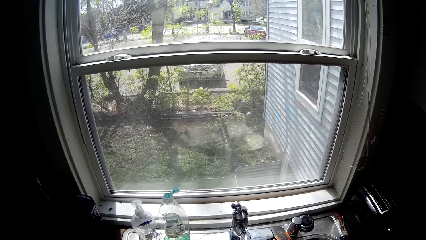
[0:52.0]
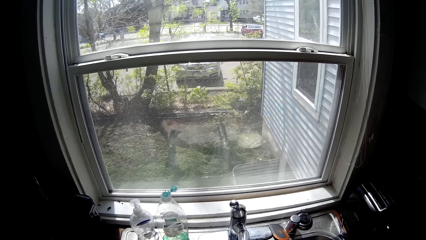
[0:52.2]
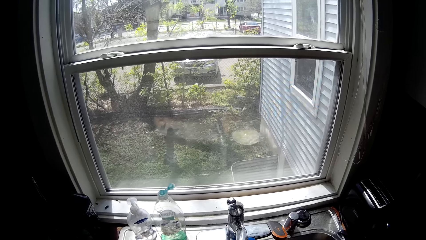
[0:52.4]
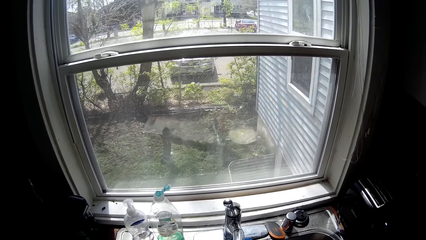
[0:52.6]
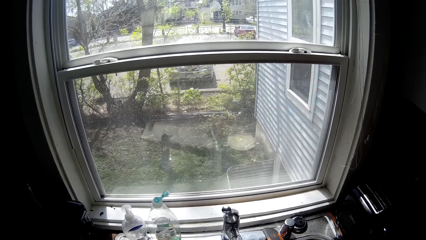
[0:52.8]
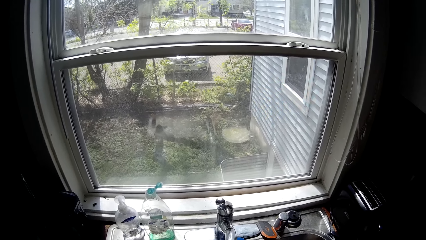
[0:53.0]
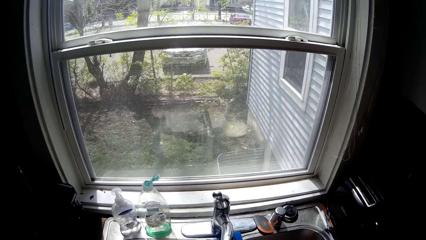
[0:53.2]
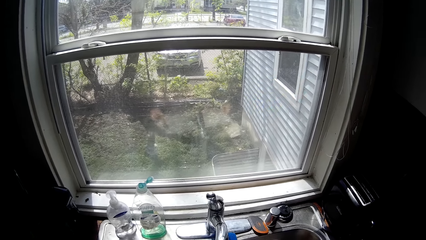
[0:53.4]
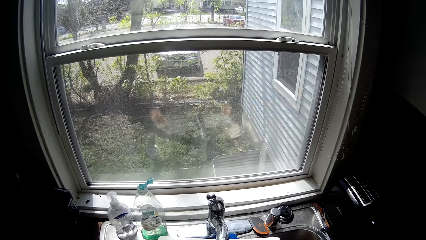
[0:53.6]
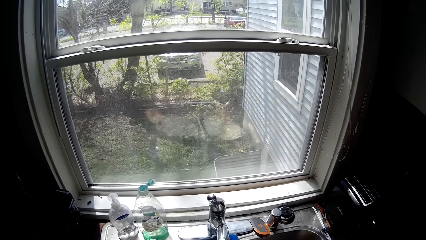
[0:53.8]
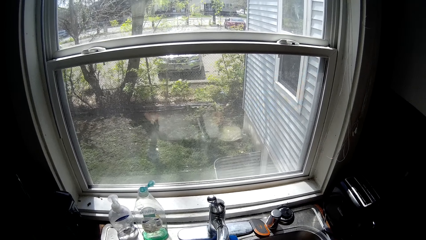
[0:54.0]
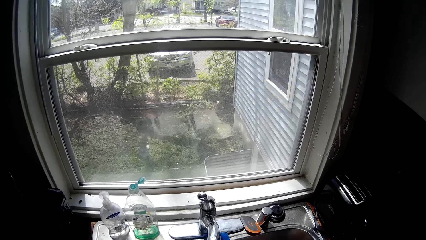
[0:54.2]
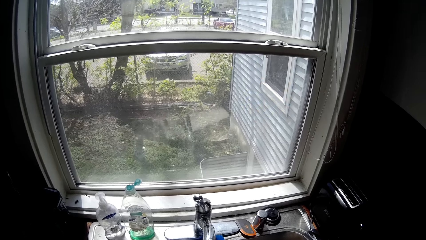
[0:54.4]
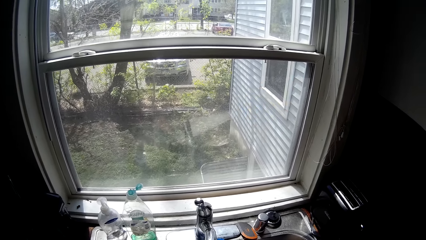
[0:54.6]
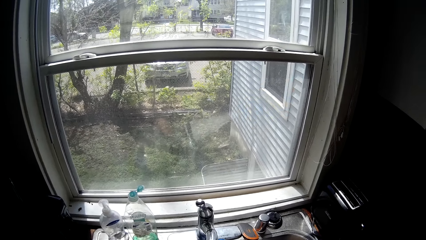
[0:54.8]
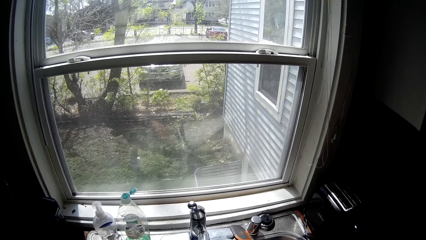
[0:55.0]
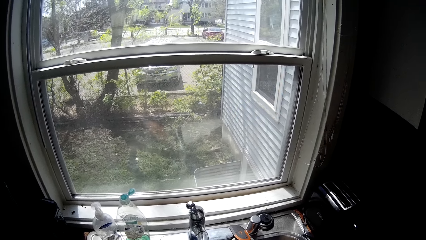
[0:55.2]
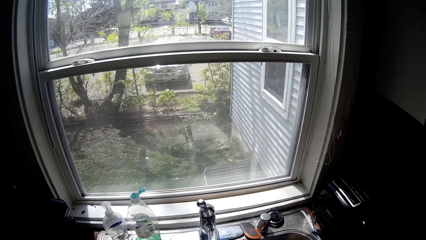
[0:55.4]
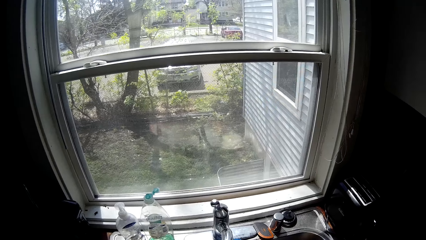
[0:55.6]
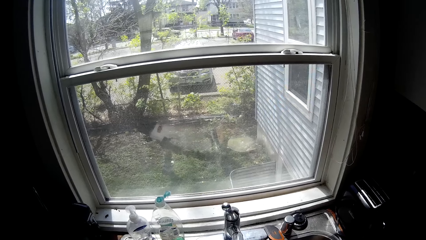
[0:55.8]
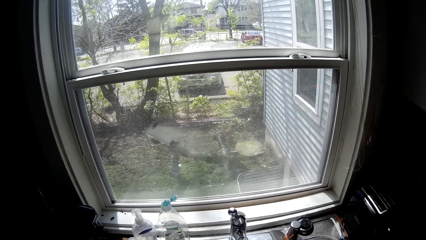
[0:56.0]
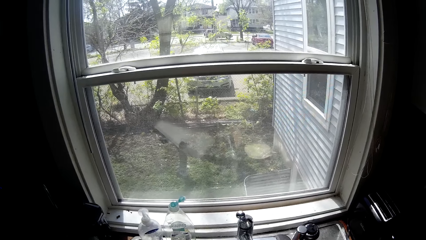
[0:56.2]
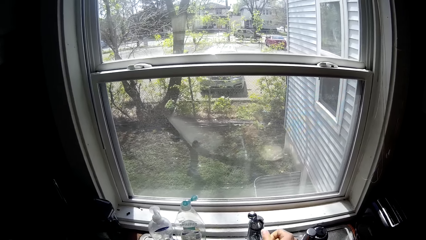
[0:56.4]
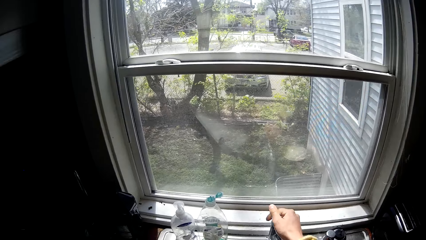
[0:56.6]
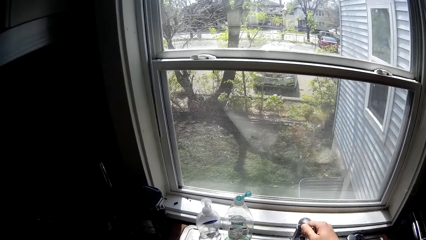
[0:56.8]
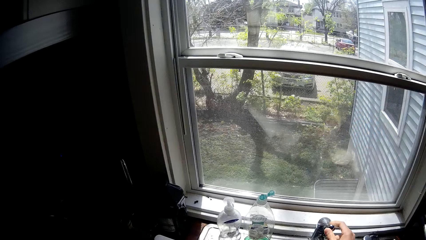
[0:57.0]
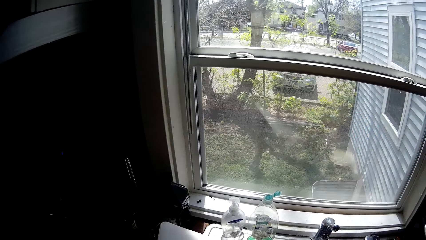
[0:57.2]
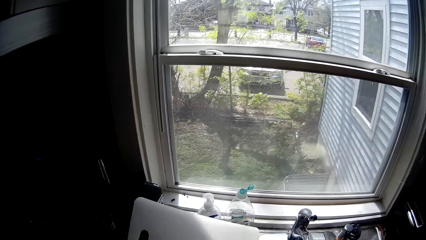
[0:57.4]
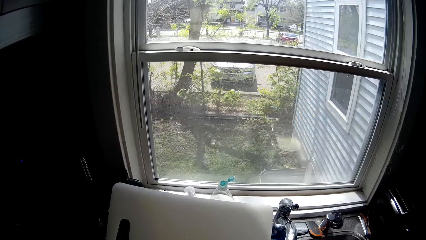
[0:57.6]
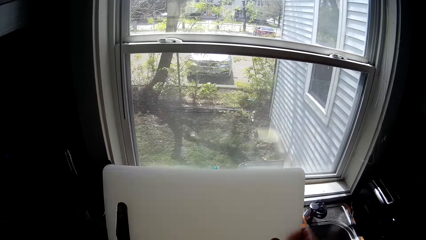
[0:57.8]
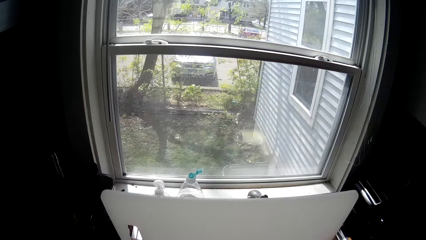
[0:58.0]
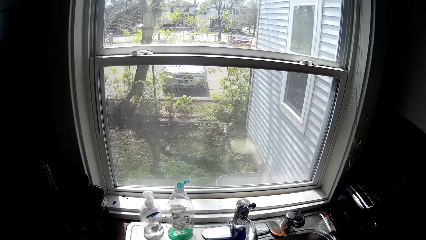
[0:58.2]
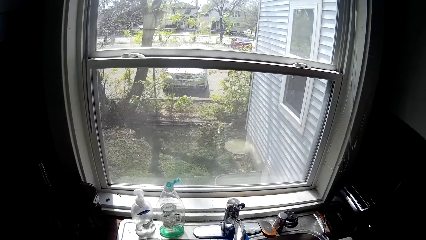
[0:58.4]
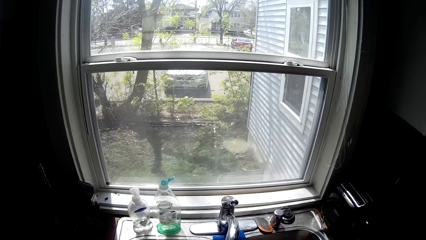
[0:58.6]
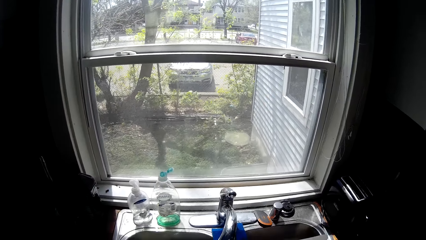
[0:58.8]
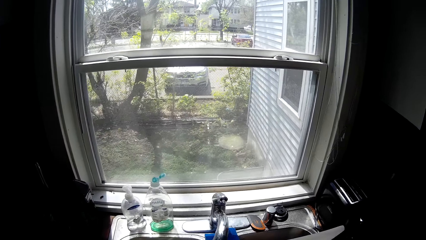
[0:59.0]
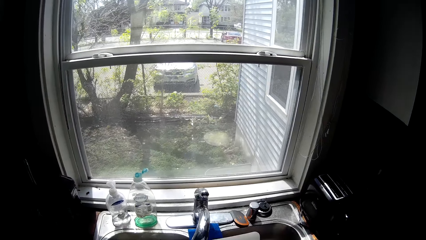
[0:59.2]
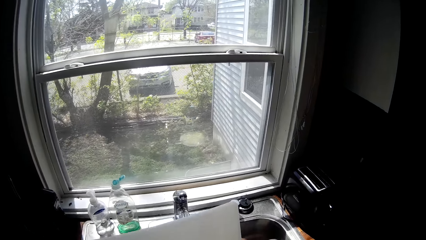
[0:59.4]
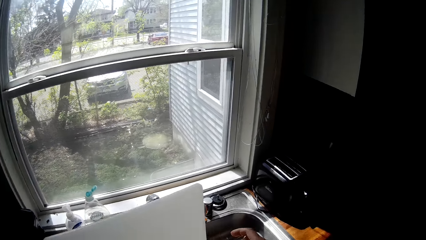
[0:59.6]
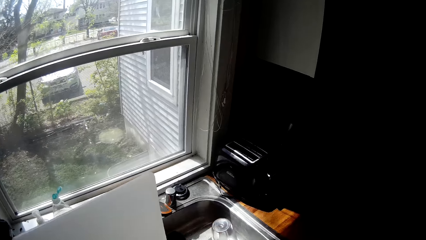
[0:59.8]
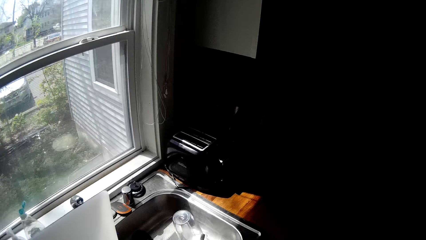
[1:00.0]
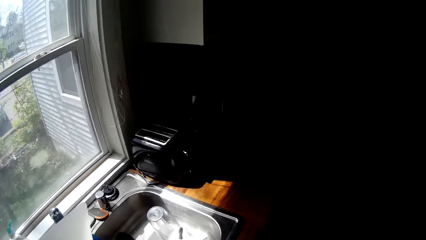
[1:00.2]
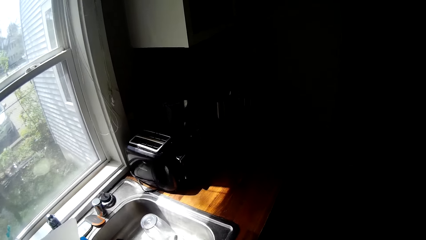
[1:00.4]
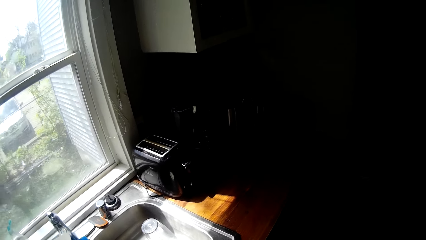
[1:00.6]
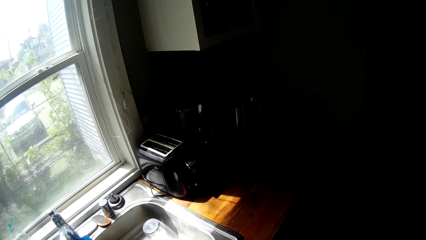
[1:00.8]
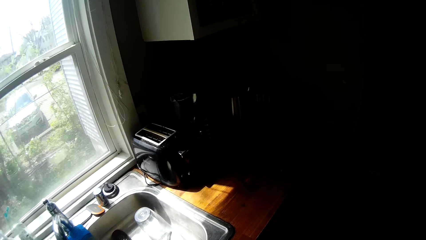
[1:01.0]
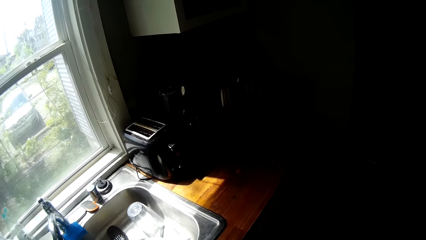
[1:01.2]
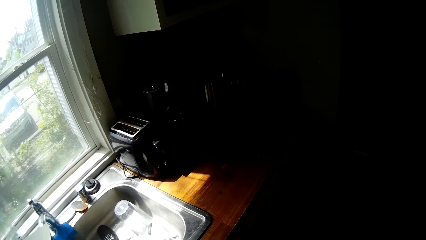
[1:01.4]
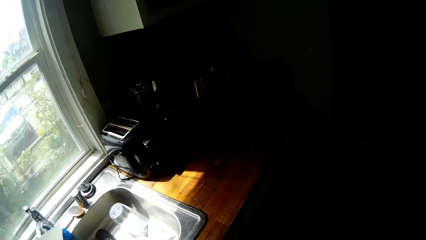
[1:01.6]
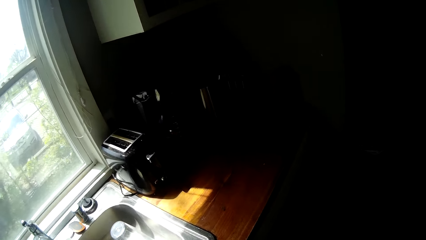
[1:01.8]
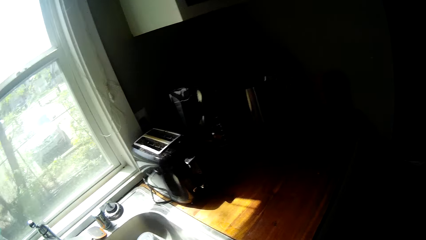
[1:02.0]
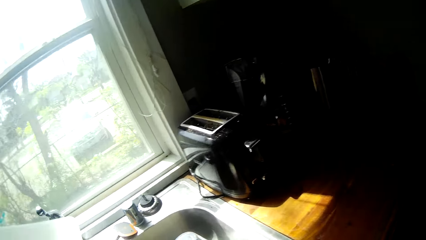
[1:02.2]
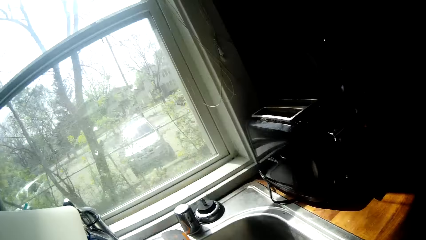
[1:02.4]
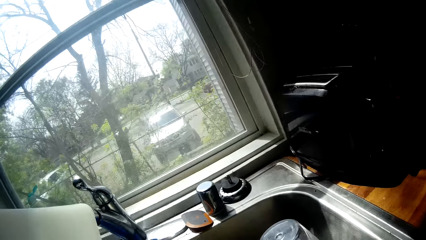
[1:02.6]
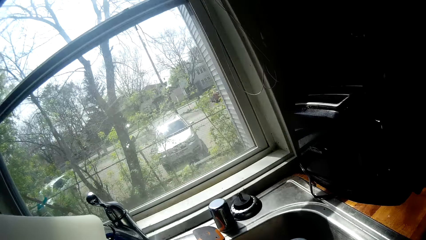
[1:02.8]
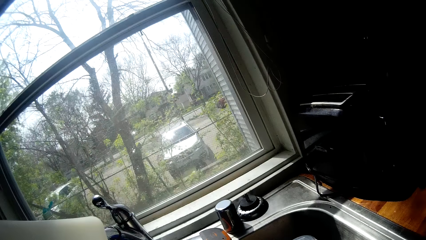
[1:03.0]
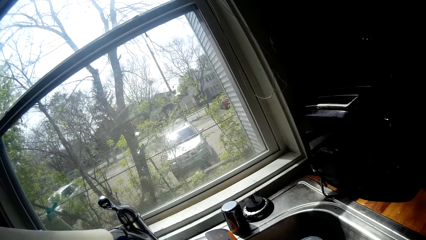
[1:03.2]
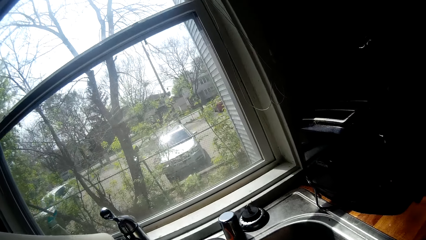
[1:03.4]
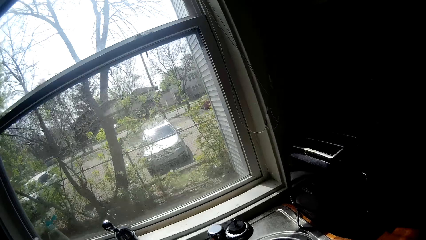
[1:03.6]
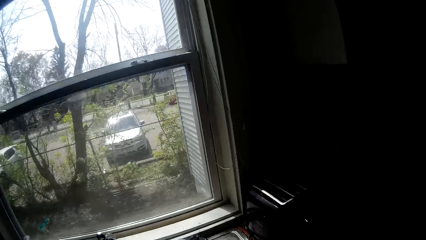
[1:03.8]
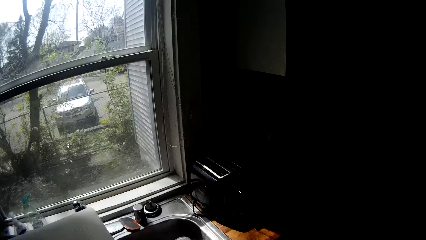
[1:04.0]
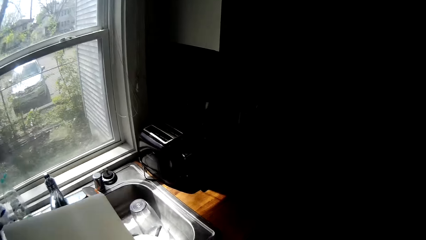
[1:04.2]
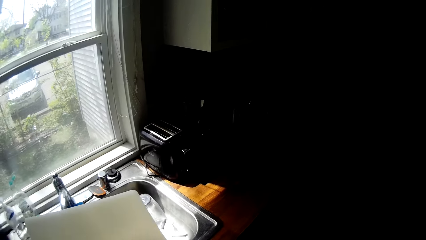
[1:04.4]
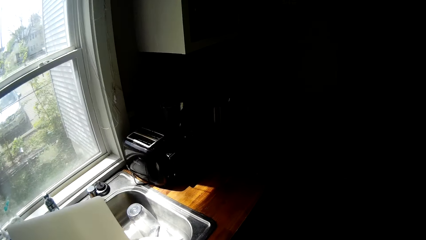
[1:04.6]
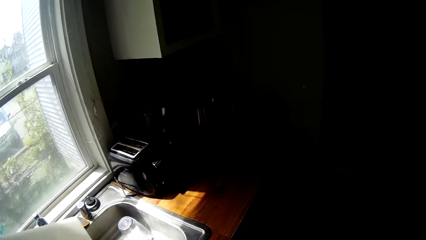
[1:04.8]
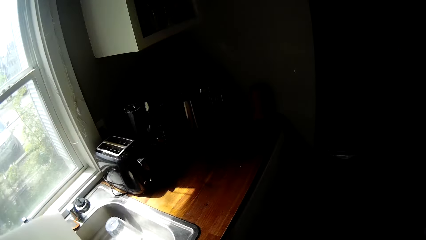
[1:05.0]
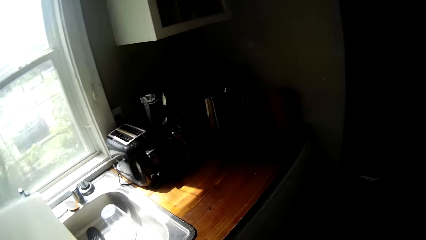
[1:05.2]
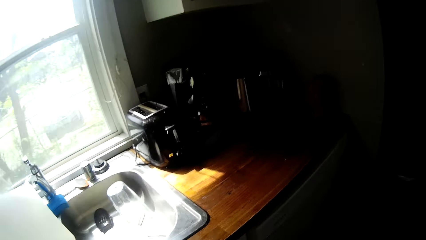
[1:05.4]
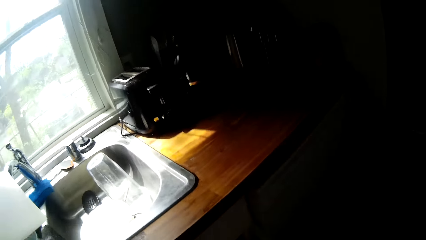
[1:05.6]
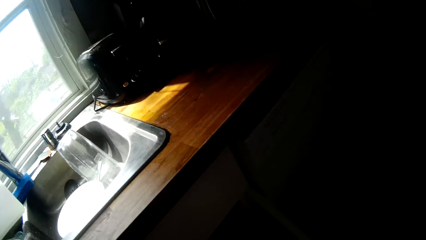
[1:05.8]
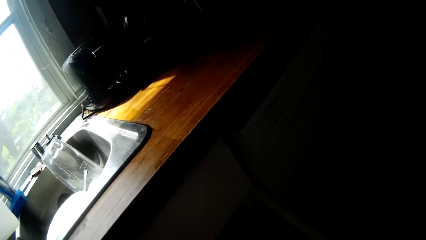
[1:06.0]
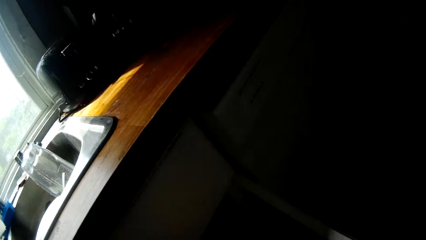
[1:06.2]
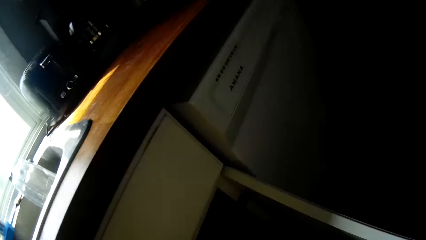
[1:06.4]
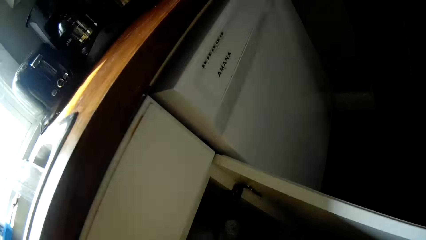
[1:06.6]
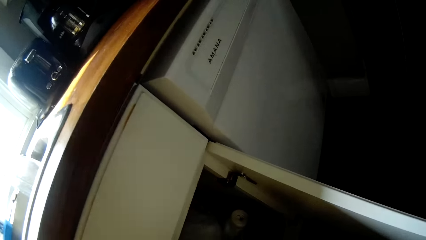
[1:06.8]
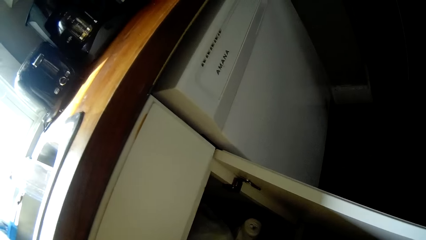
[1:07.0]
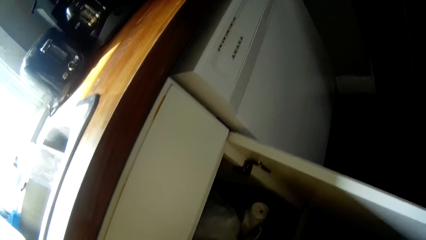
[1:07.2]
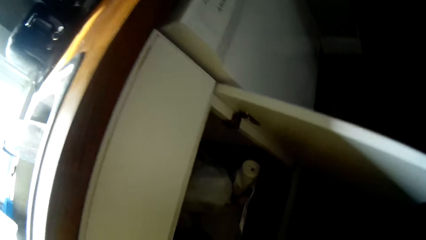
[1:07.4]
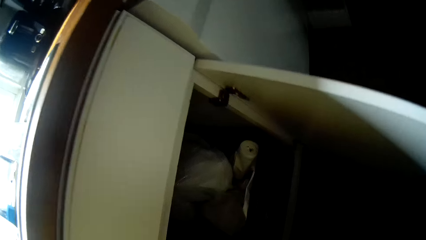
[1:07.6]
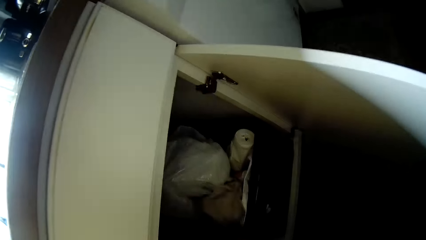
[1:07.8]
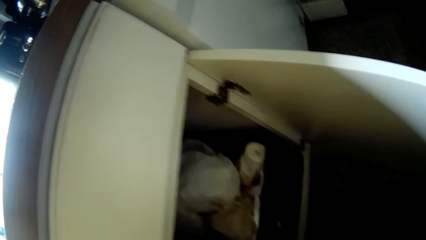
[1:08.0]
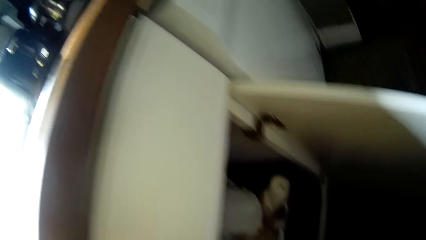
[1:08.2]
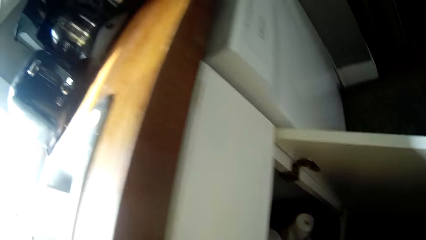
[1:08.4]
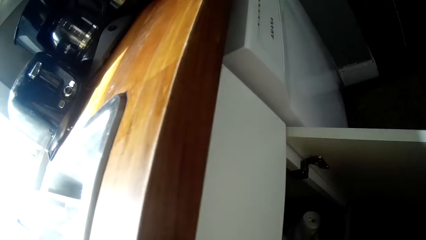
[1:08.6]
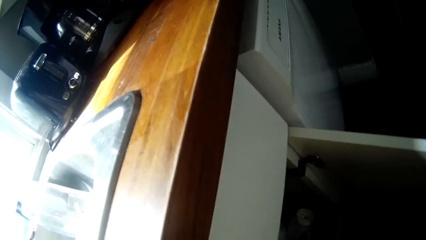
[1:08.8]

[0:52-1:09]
The camera wearer turns off the tap on the kitchen sink with her right hand. She holds the chopping board with both hands. She lifts the chopping board. She lifts it again. She looks around, looks inside the shelf. She picks up a napkin from the basket in the kitchen cabinet with her right hand.
